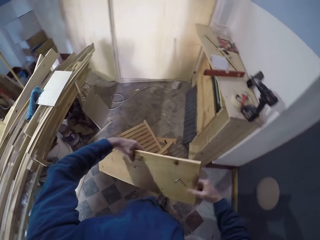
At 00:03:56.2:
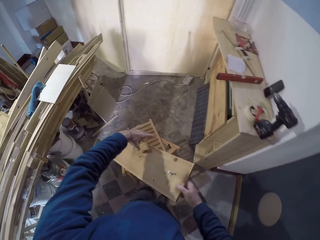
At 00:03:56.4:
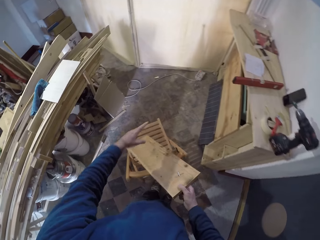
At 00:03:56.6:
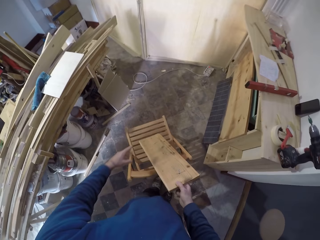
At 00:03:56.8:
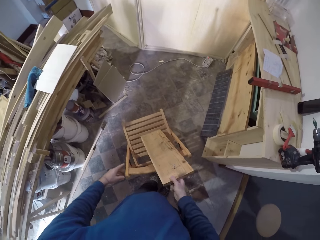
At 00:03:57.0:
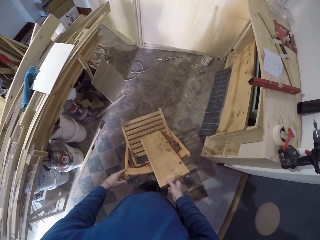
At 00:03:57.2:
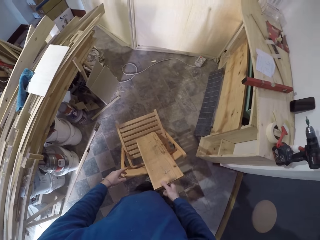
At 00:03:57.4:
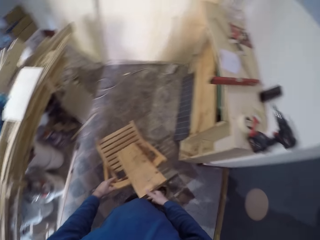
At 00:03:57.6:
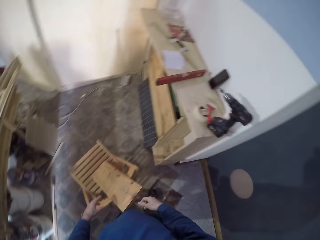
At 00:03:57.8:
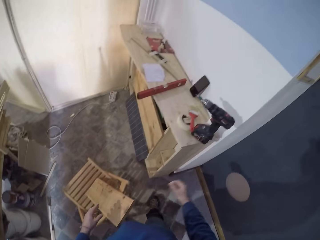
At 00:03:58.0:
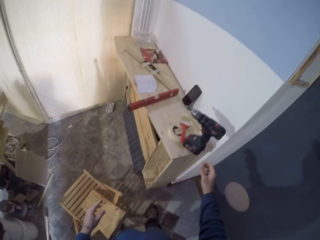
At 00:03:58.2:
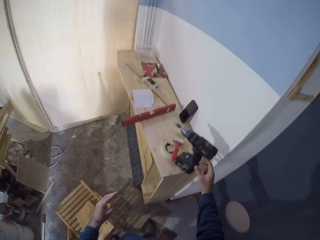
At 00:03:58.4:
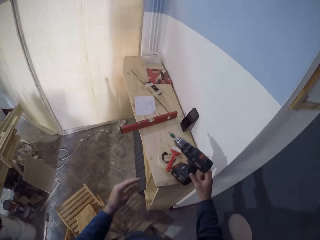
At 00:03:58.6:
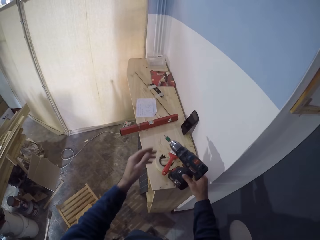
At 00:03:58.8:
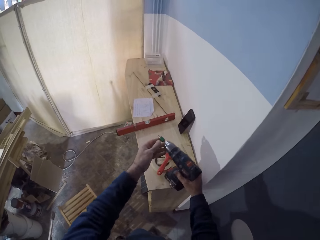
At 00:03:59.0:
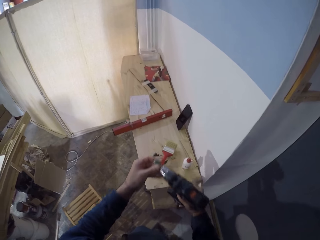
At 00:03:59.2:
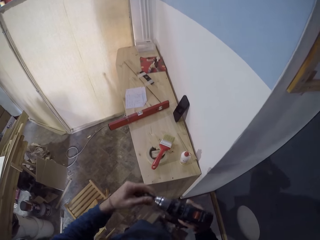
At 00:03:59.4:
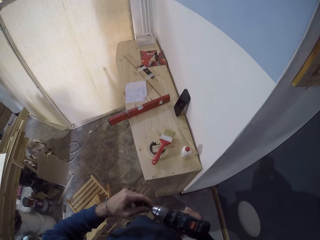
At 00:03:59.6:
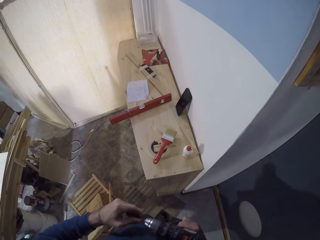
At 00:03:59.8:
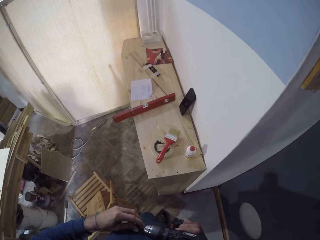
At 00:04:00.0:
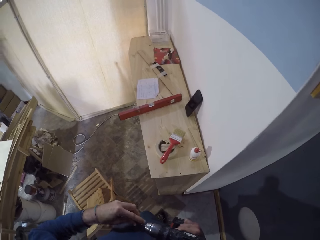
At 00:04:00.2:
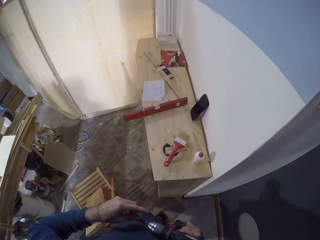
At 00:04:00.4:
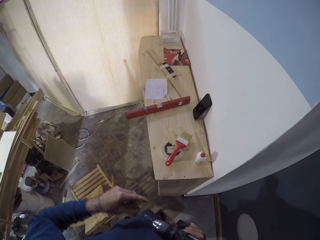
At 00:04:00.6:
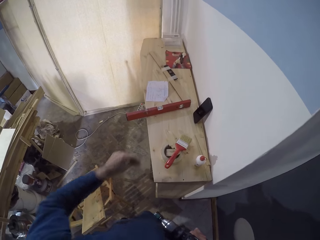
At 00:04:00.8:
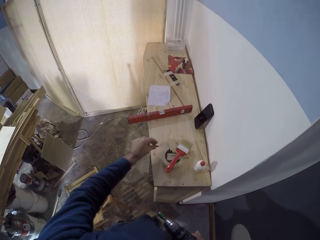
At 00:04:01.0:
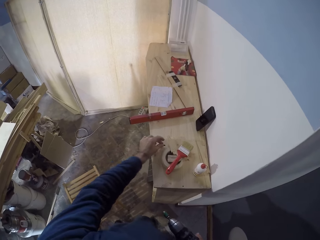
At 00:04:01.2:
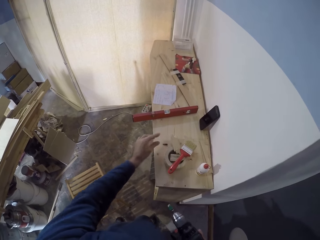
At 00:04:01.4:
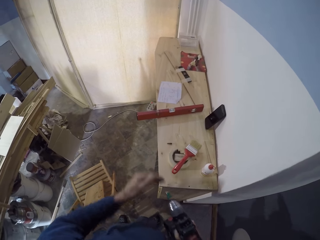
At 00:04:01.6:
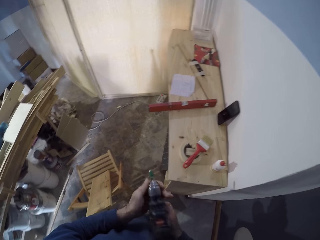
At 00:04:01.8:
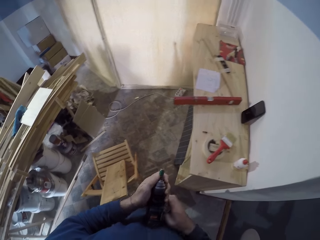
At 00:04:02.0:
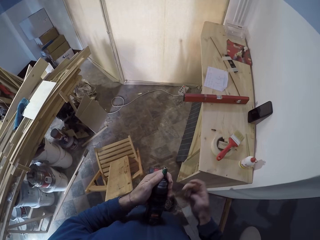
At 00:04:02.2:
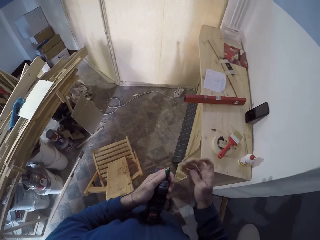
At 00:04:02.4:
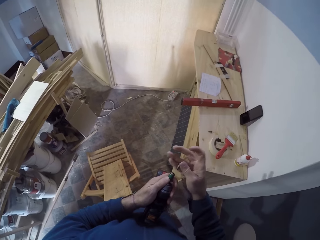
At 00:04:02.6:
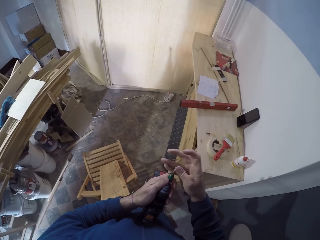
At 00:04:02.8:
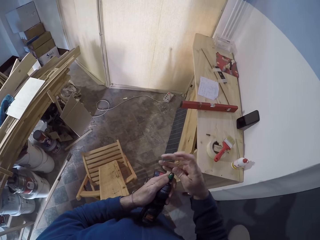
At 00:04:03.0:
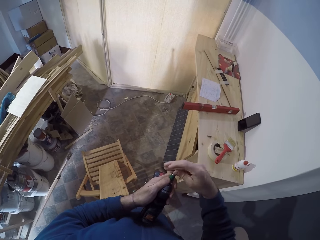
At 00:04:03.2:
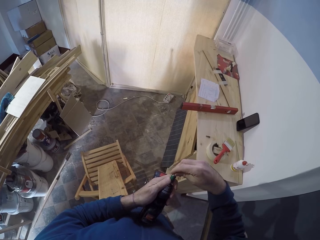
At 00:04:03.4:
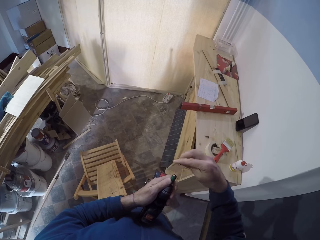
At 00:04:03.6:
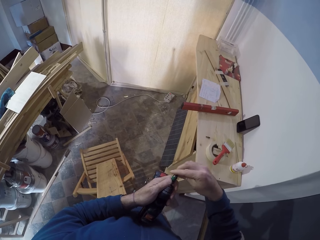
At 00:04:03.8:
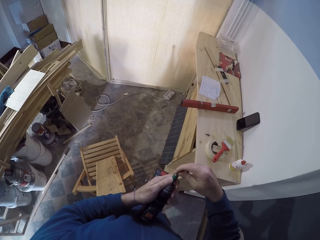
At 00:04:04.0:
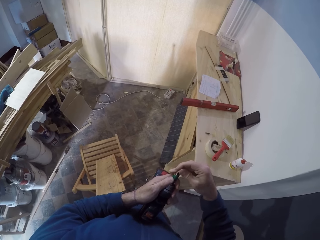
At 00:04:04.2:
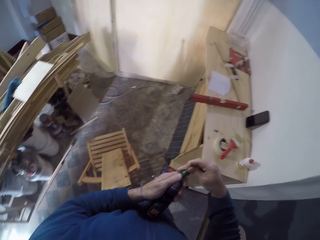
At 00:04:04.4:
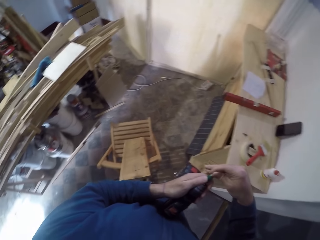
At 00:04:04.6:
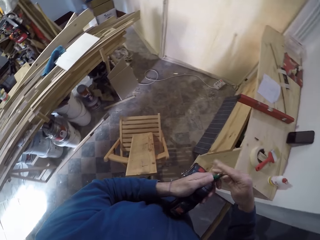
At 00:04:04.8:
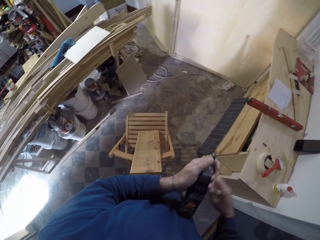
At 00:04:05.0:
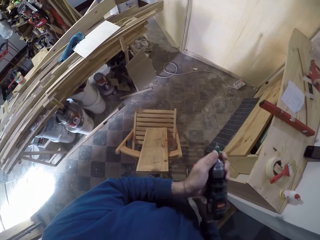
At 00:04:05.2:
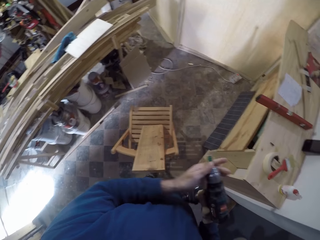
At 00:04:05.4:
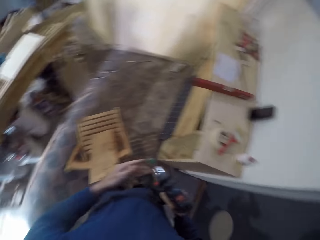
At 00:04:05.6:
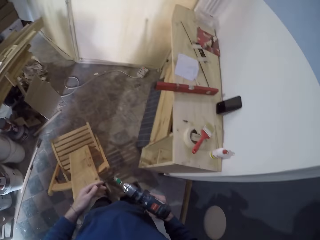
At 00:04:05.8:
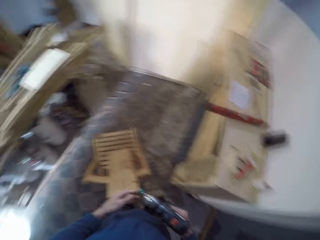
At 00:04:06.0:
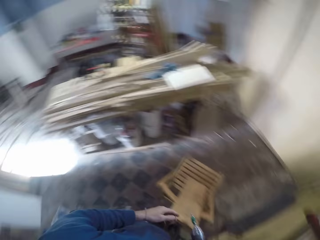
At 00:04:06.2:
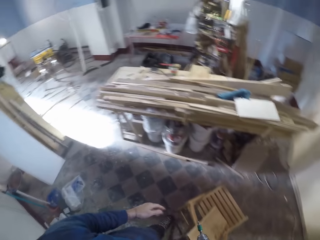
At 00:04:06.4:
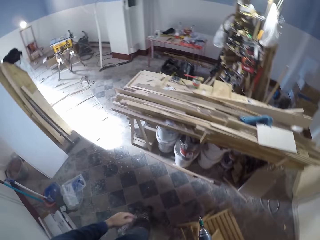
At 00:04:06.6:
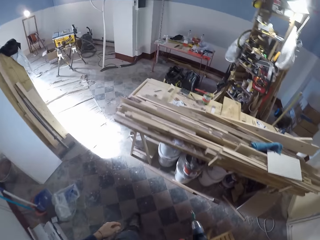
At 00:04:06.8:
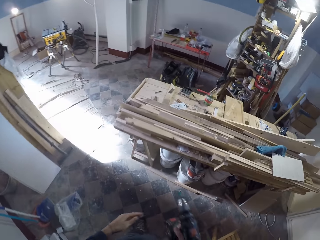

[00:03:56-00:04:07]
The camera wearer drops the wooden plank on a chair with his right hand. He grabs the drilling machine with both hands. He removes the driver bit from the drilling machine with his left hand. He drops the driver bit on the work table with his left hand. He holds the drilling machine chuck with his left hand. He inserts a driver bit into the drilling machine with his right hand. He passes the drilling machine to his right hand.

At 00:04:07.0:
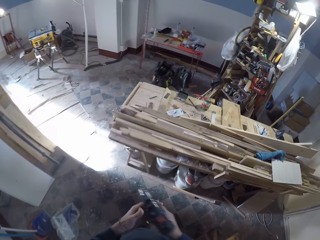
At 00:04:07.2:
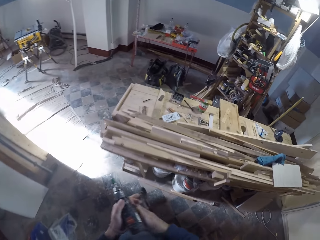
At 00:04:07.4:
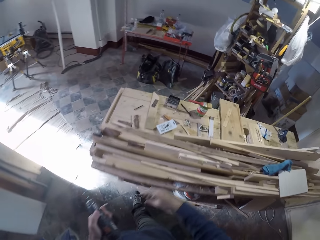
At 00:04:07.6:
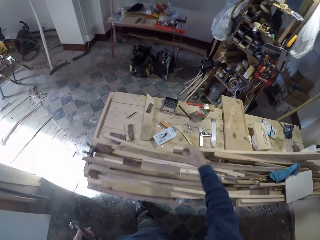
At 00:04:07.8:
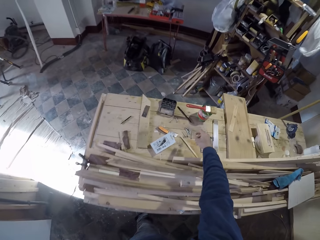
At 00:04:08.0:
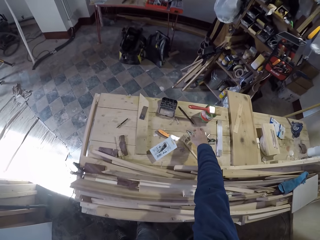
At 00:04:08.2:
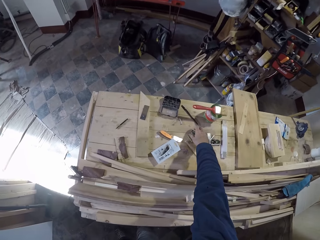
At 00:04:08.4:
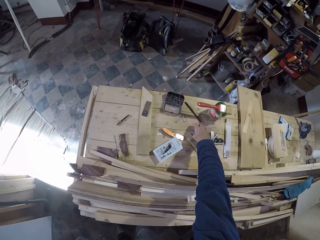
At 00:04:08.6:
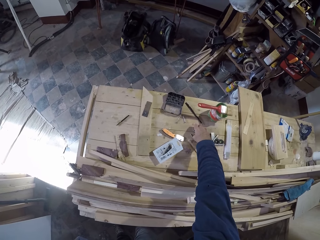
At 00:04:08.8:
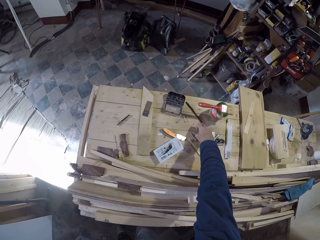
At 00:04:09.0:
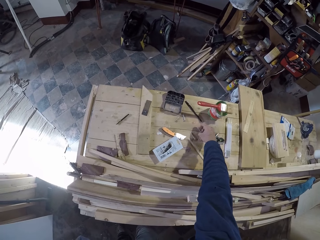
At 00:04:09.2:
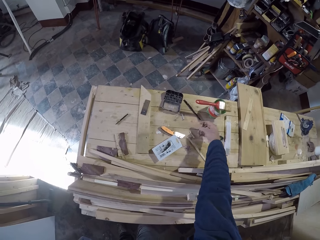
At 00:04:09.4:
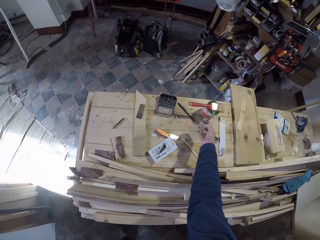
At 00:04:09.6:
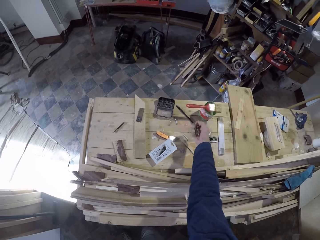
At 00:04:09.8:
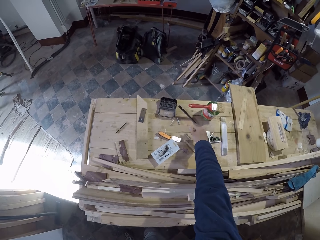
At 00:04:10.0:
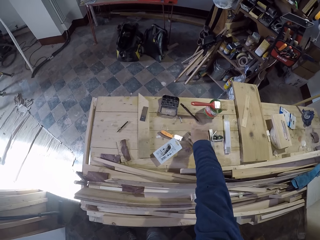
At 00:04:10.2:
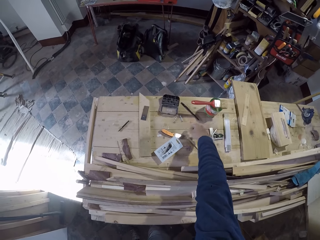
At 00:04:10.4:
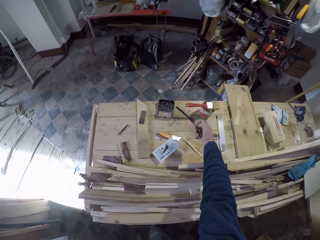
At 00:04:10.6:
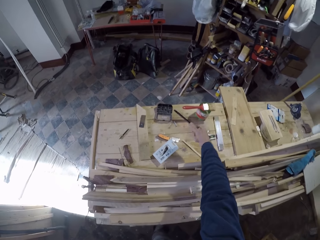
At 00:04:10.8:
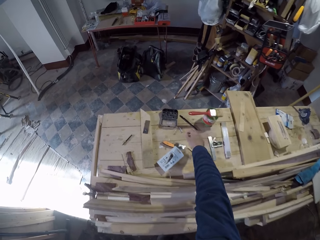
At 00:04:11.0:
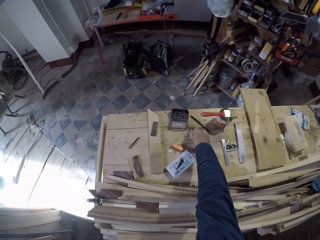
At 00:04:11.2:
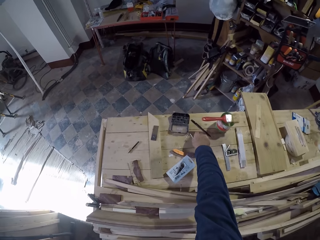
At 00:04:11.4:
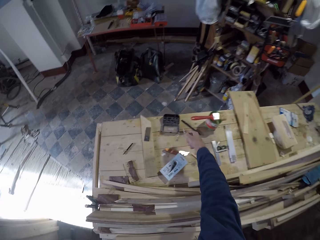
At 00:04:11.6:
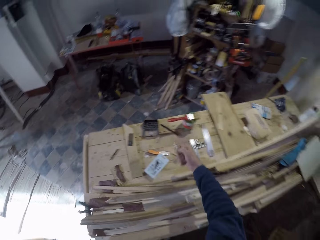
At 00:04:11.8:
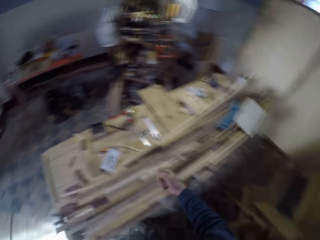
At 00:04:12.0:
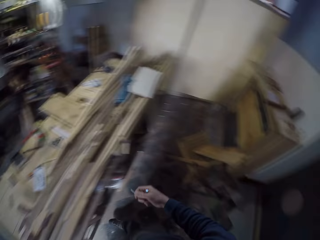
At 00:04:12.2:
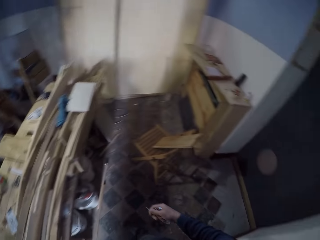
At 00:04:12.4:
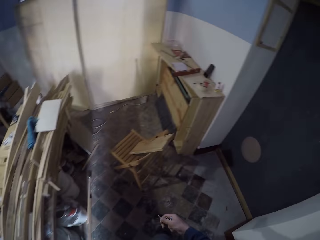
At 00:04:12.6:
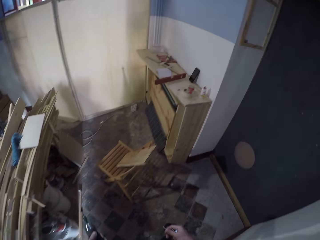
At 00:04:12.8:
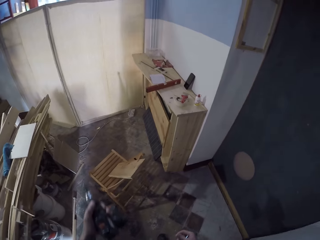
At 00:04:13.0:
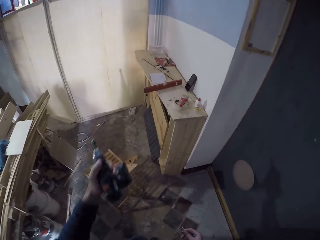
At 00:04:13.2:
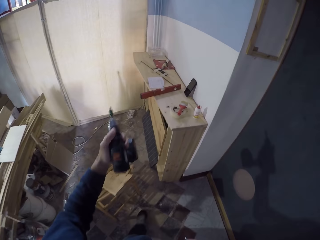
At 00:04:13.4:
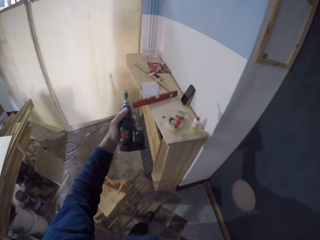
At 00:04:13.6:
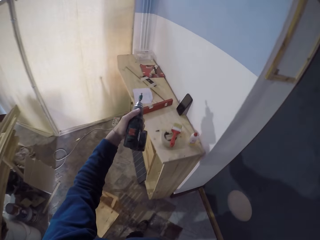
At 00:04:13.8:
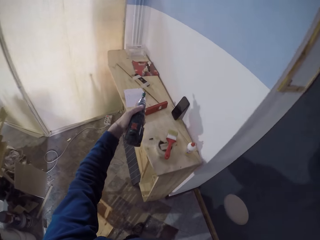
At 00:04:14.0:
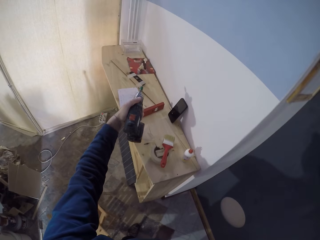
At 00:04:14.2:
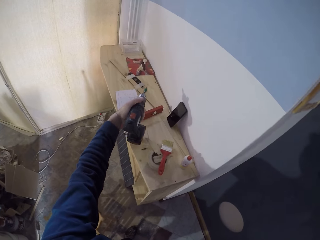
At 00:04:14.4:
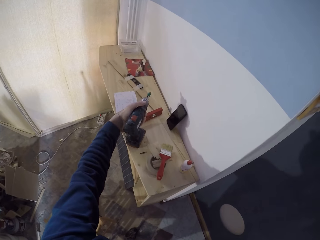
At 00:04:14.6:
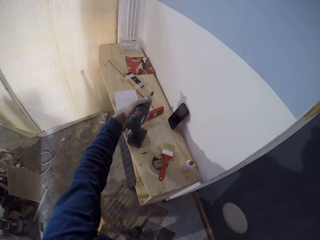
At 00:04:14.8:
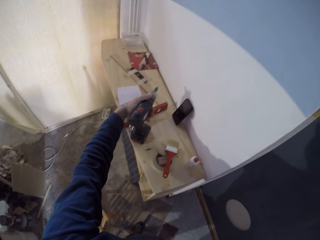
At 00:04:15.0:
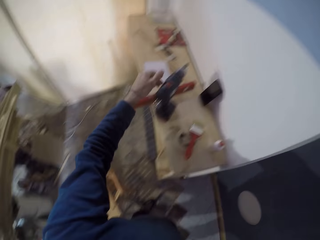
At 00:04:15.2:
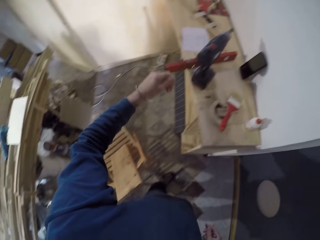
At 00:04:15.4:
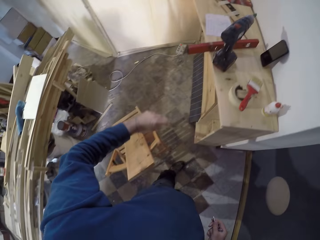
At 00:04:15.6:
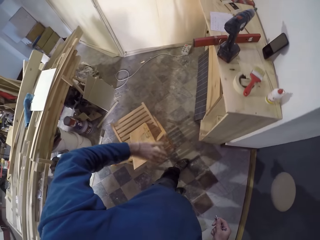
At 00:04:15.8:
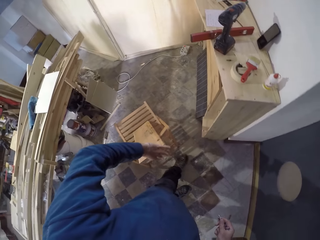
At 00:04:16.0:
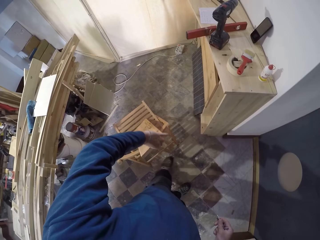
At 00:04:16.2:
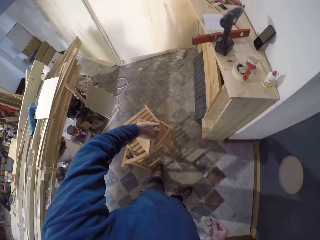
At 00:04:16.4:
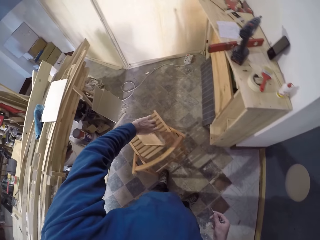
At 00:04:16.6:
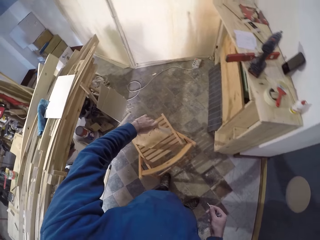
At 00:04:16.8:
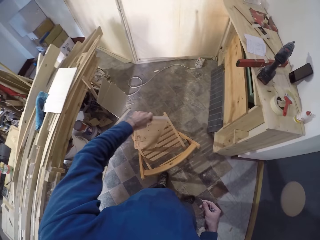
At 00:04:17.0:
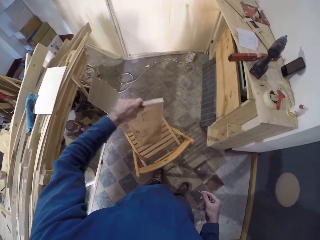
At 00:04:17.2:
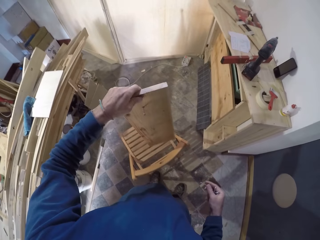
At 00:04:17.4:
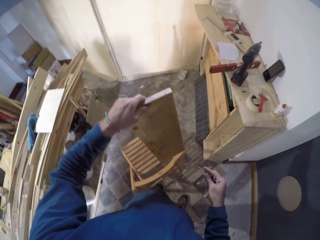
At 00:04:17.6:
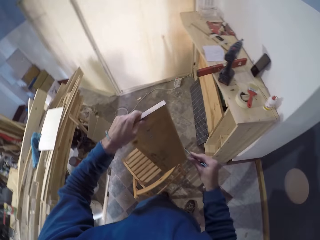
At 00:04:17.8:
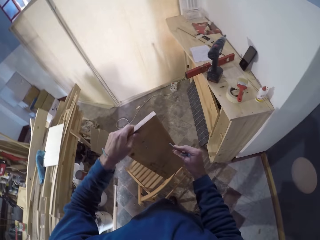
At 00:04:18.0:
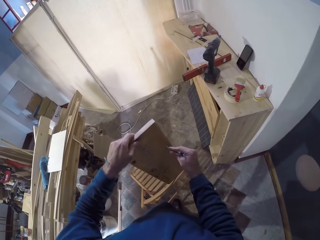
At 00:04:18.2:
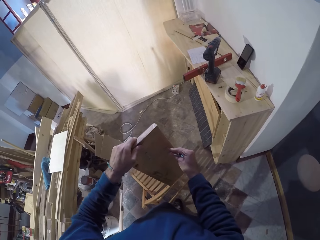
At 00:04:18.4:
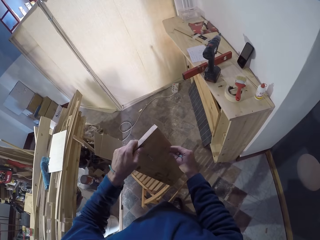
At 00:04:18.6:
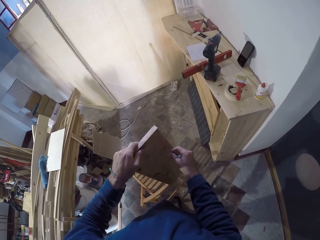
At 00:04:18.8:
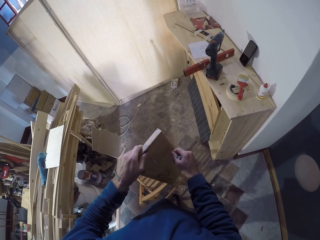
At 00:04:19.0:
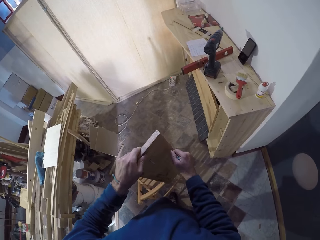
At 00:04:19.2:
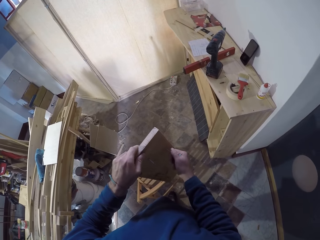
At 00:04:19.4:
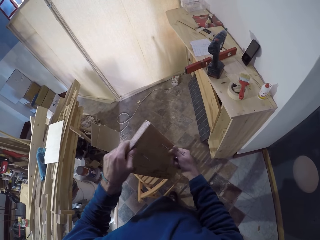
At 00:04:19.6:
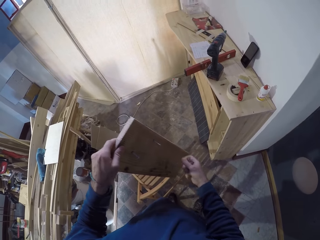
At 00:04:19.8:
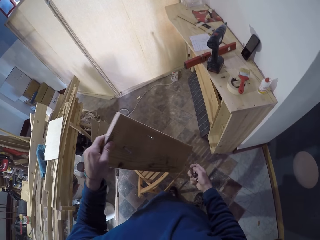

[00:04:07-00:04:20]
The camera wearer passes the drilling machine to his left hand. He grabs some screws from the work bench with his right hand. He holds the drilling machine with the left hand. He grabs a screw from the work bench with his right hand. He does so again. He drops the drilling machine on the work table with his left hand. He grabs the wooden plank from the chair with his left hand. He turns the screw into the wooden plank with his right hand. He puts screws on the wood with his right hand.
